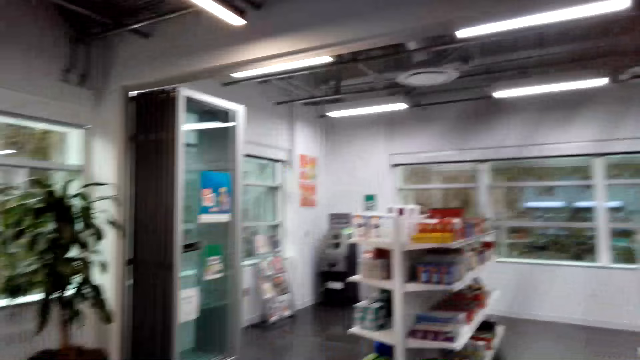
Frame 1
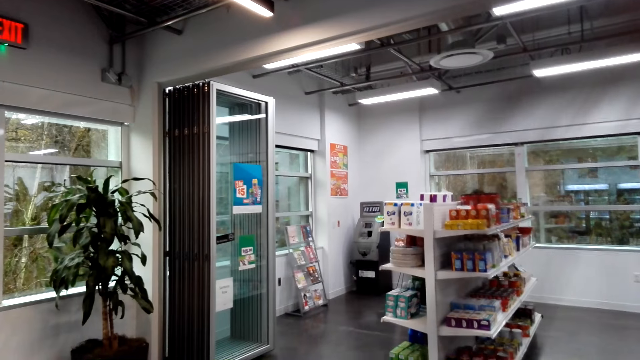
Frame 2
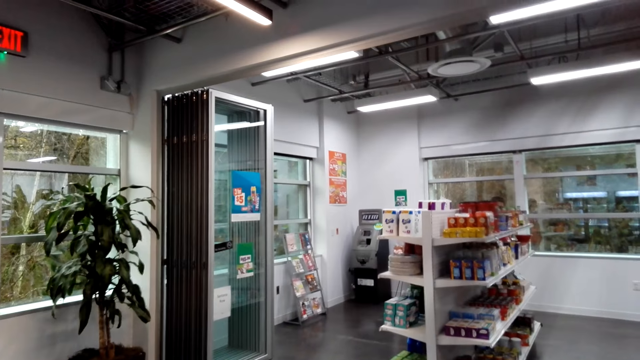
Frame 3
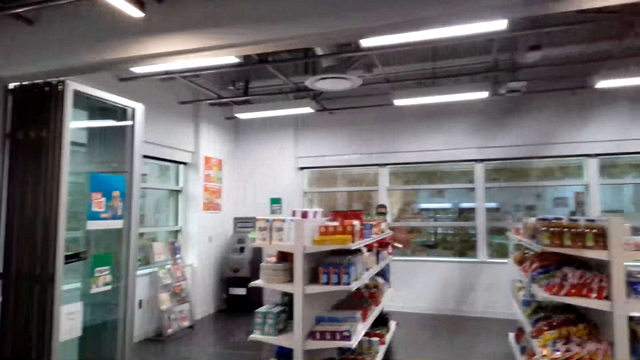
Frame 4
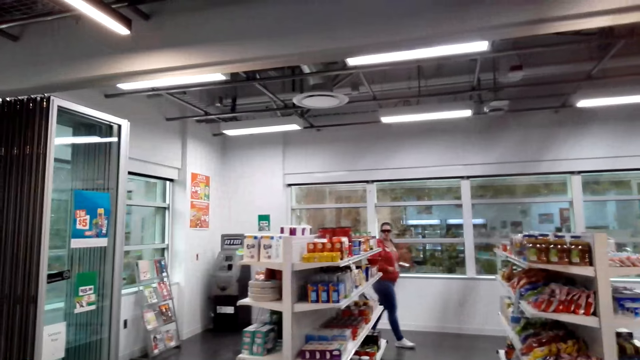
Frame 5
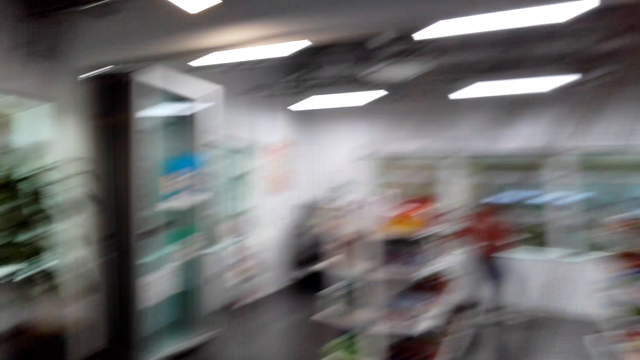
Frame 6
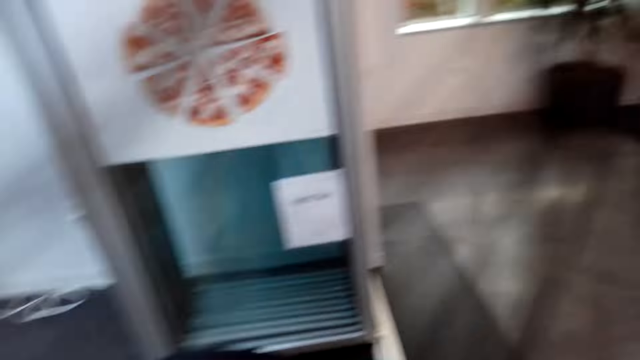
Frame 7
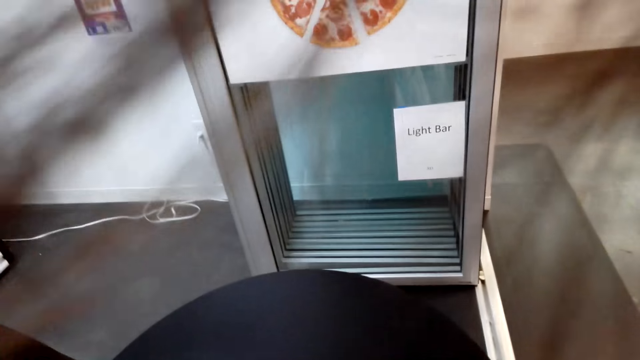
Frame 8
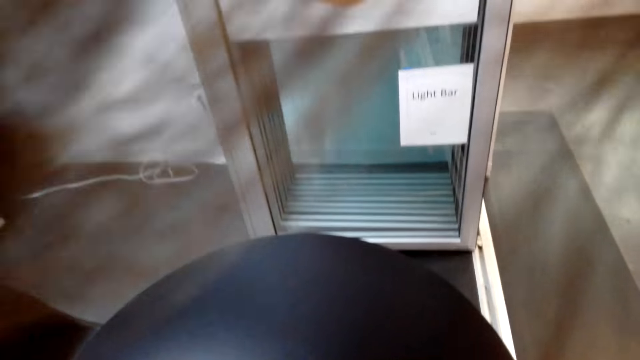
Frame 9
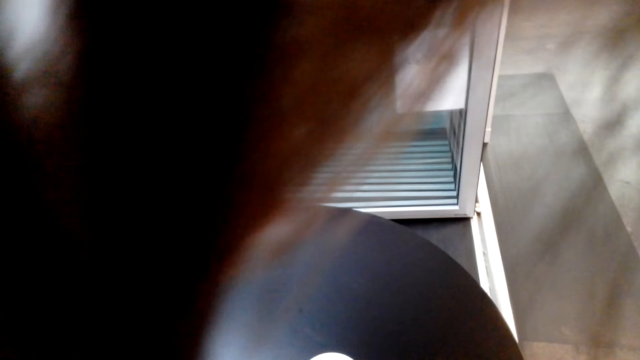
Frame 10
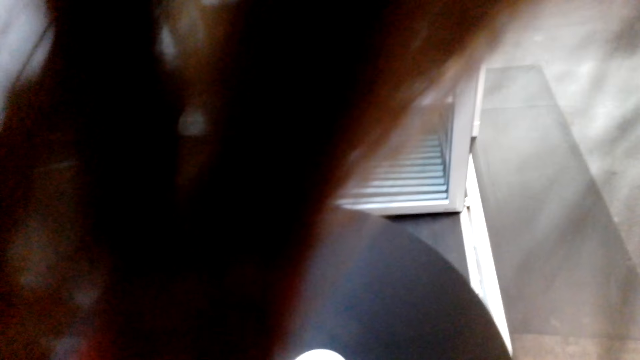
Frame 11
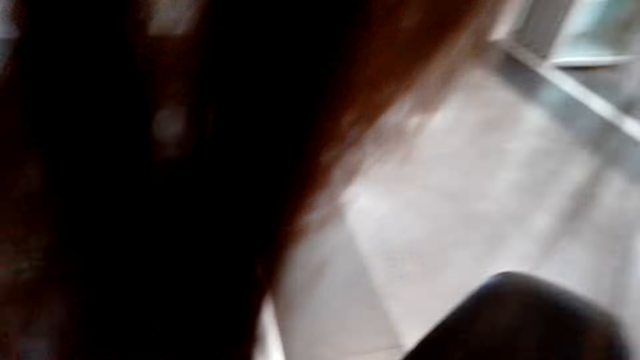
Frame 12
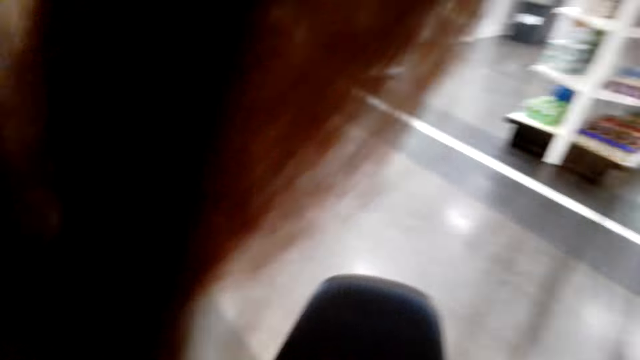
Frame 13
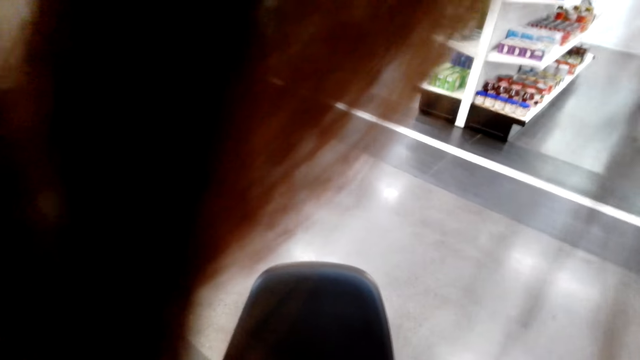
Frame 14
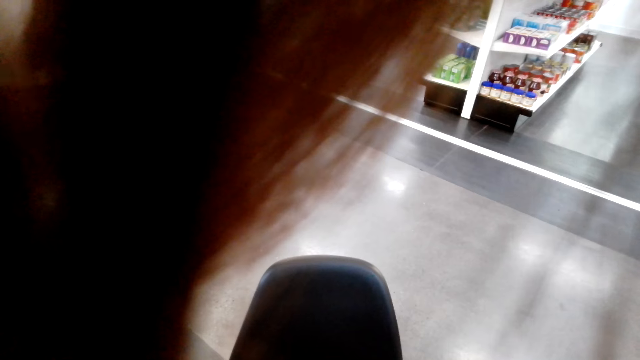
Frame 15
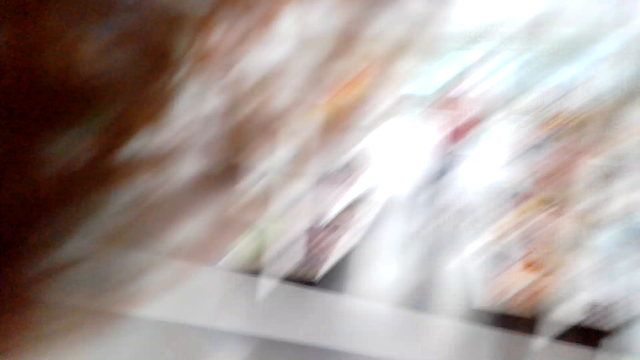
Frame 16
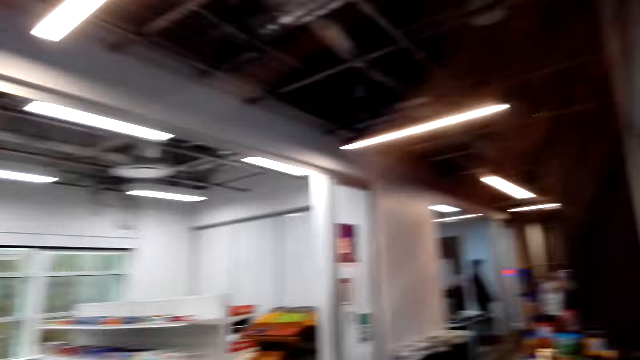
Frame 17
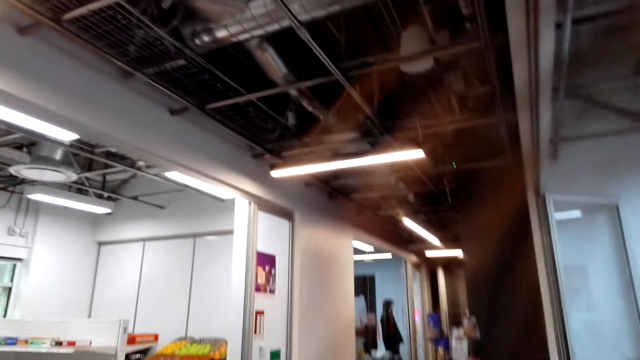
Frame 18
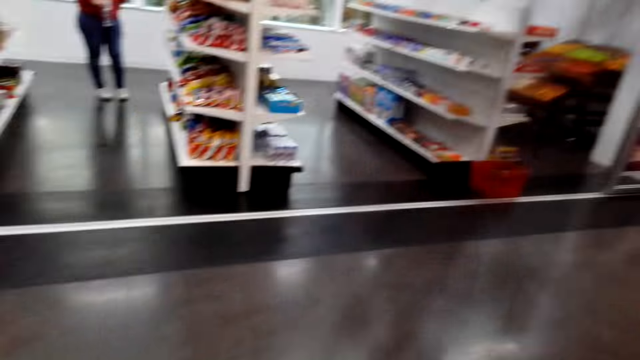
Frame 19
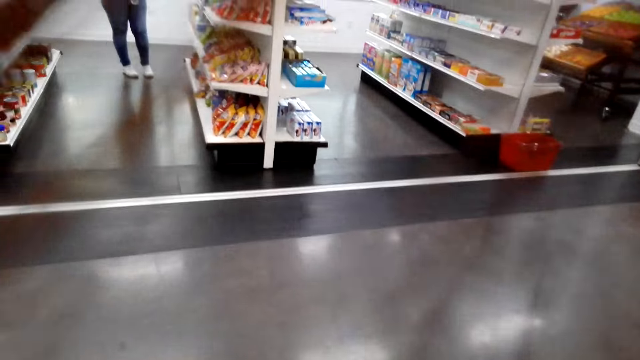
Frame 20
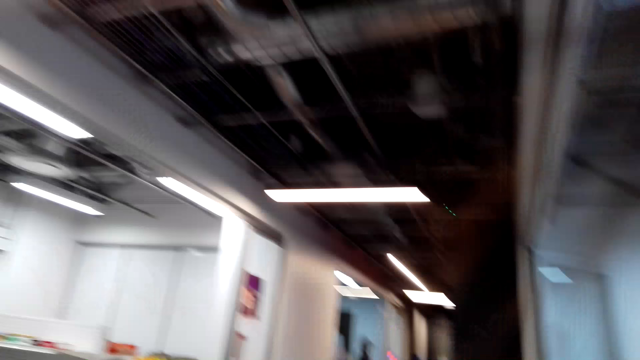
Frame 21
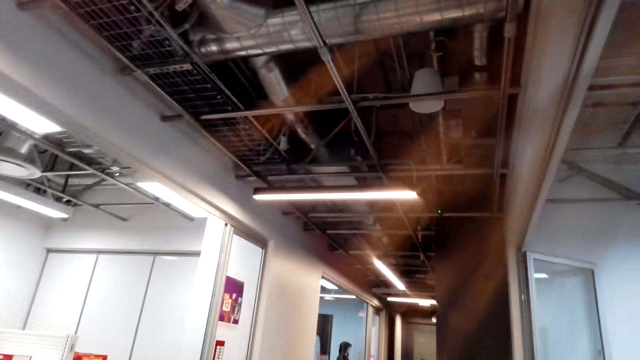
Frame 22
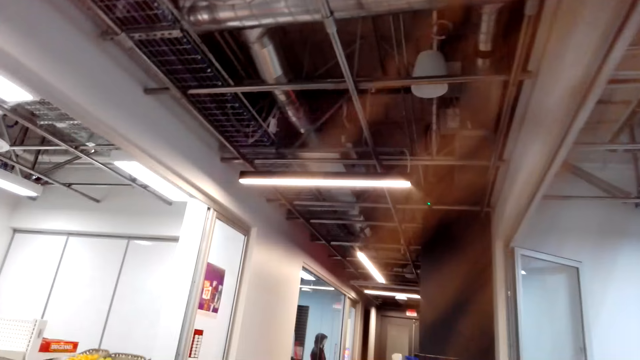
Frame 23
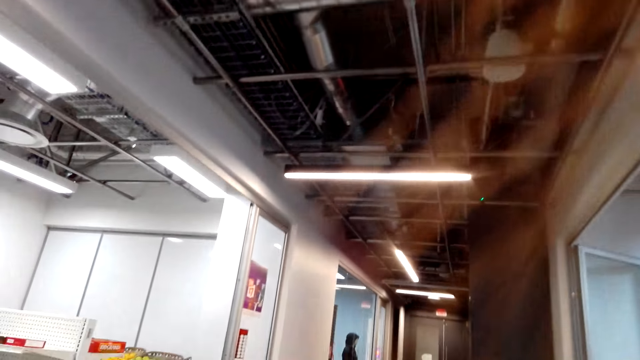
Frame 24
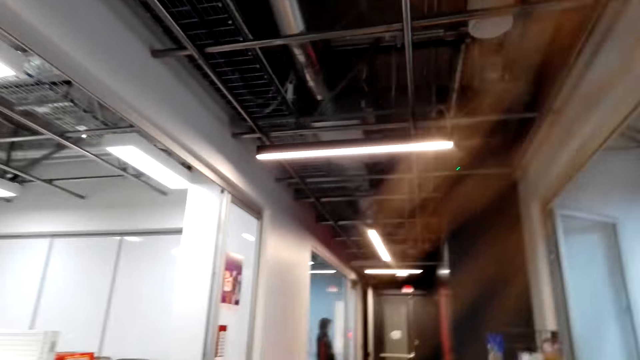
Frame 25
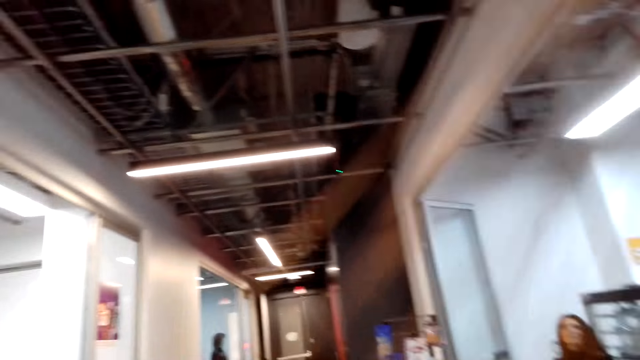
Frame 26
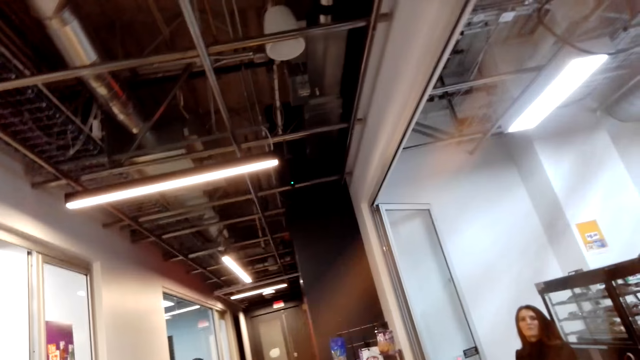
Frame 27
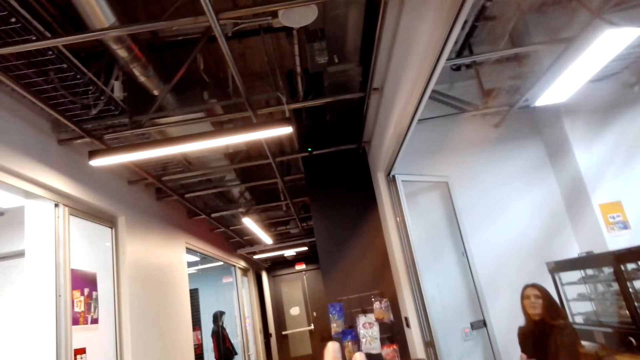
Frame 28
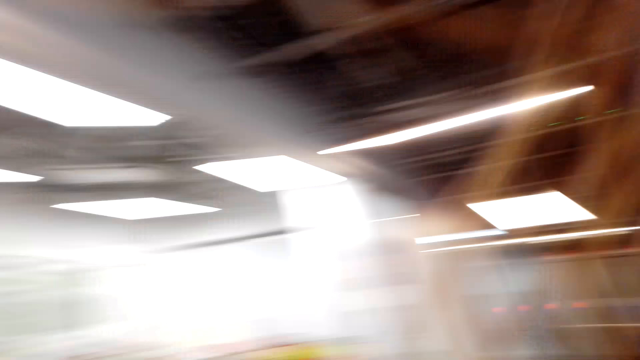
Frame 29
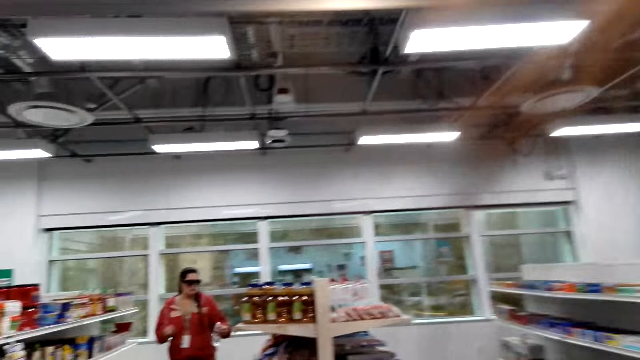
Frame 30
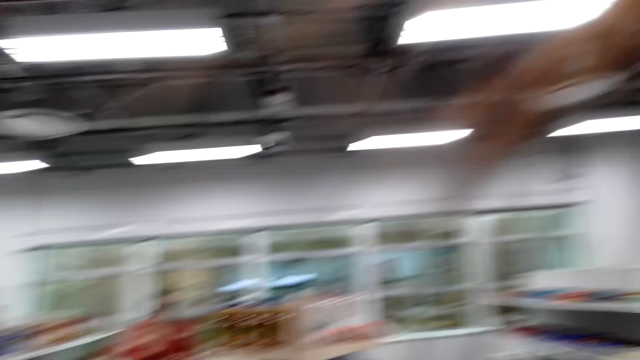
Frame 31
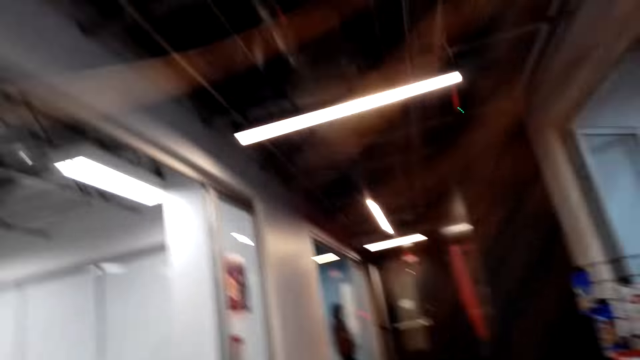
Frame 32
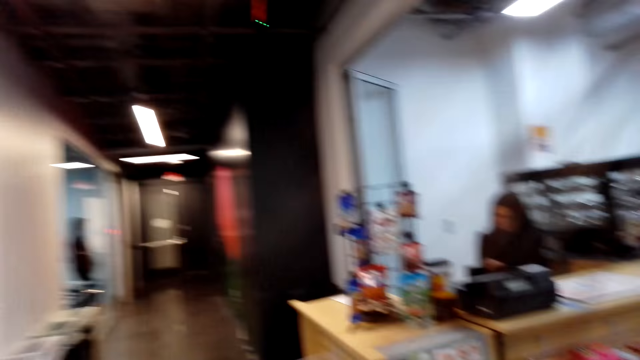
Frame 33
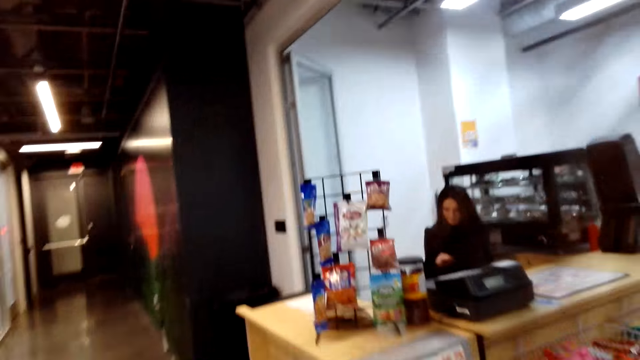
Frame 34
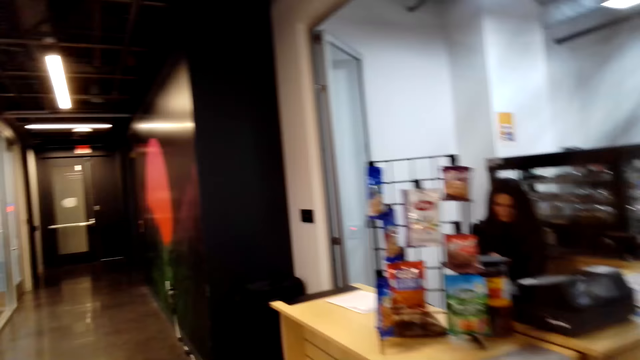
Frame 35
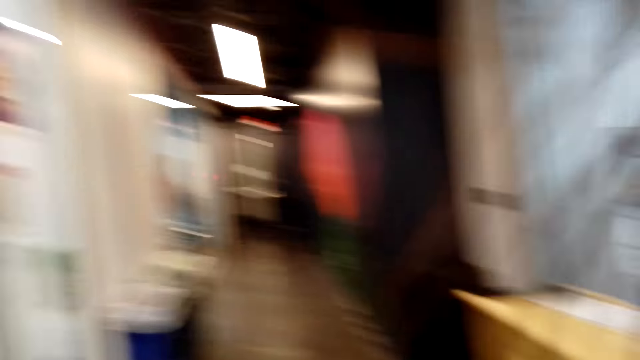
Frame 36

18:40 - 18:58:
A man walks around the room. The camera wearer looks around the room. They demonstrate something to a woman. They walk around the room.

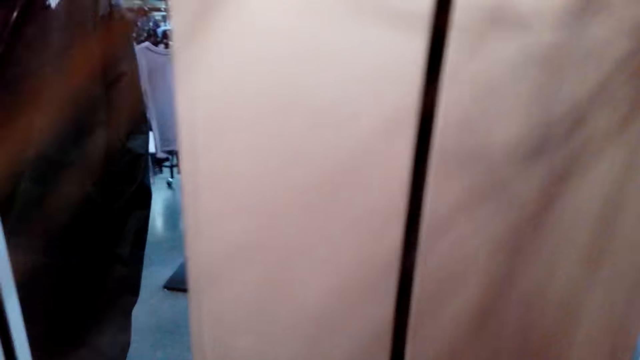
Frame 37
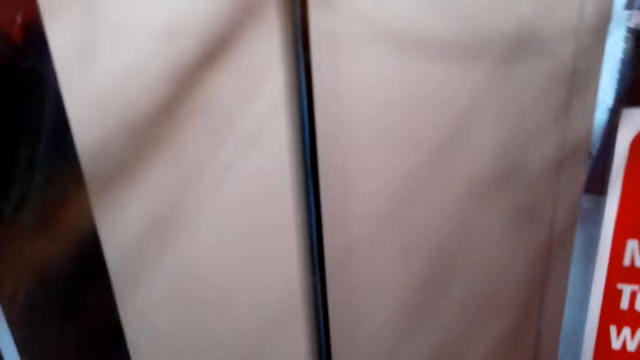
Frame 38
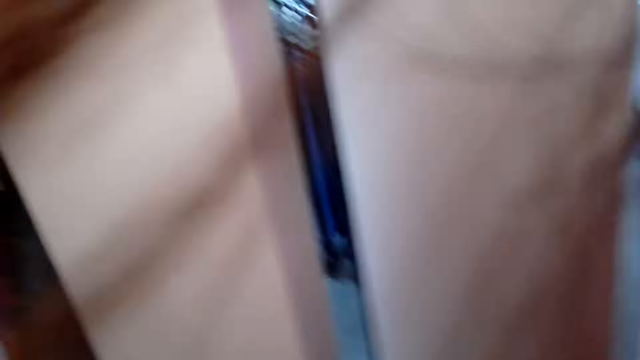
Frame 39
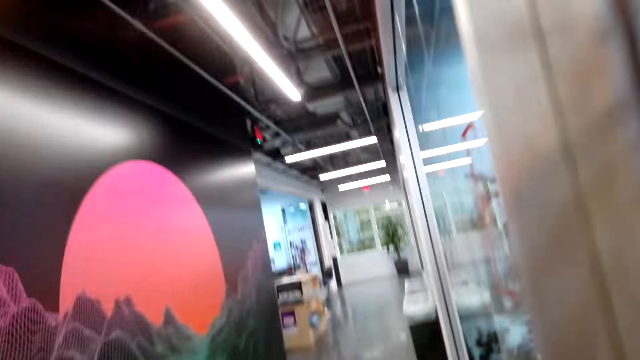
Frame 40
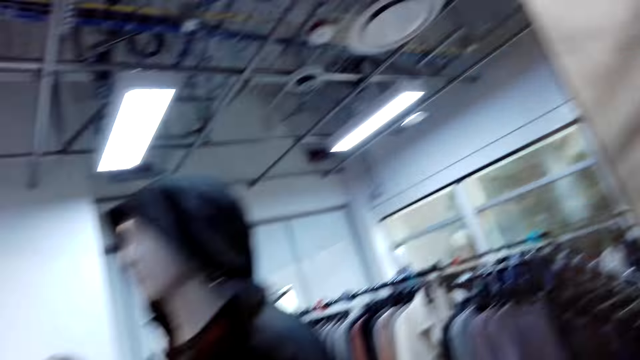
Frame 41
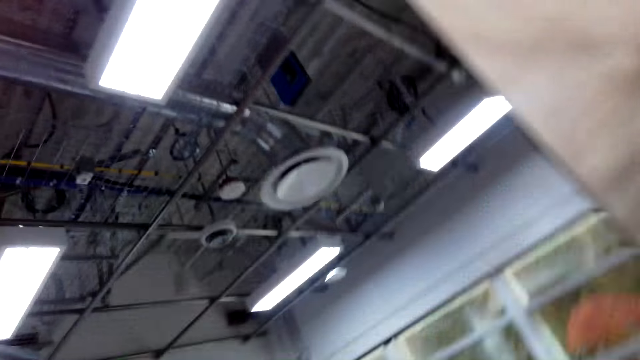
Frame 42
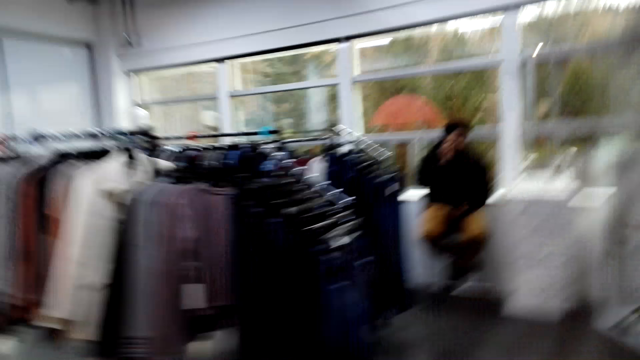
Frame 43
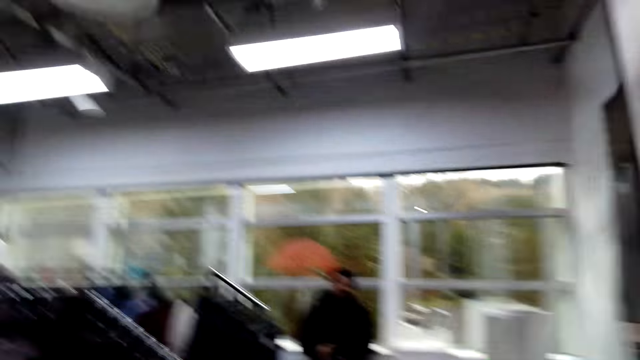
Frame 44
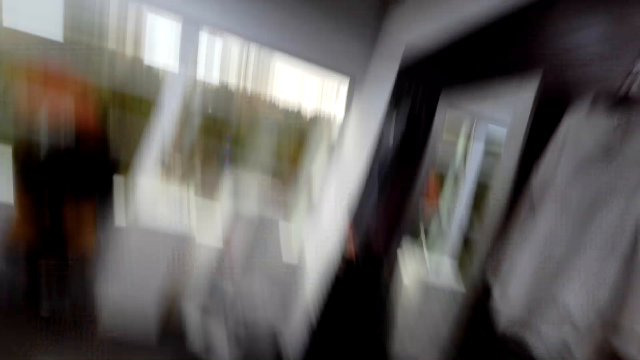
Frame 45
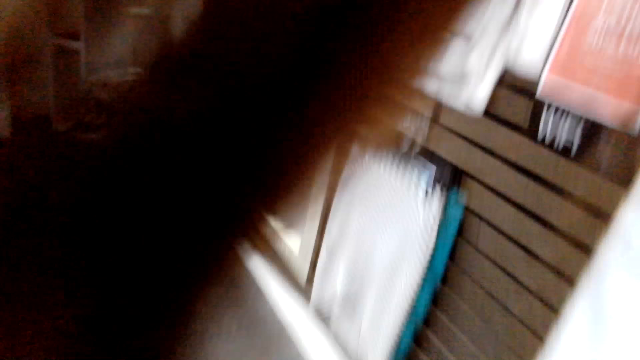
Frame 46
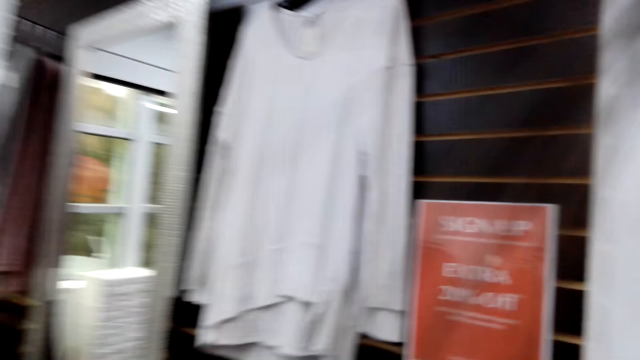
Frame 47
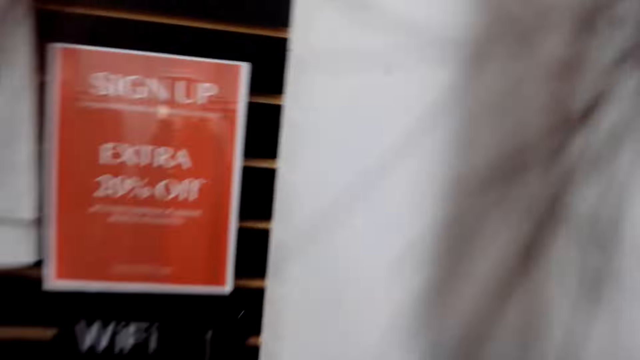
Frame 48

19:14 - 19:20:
The camera wearer opens the door. A woman and the camera wearer move around the shop.
